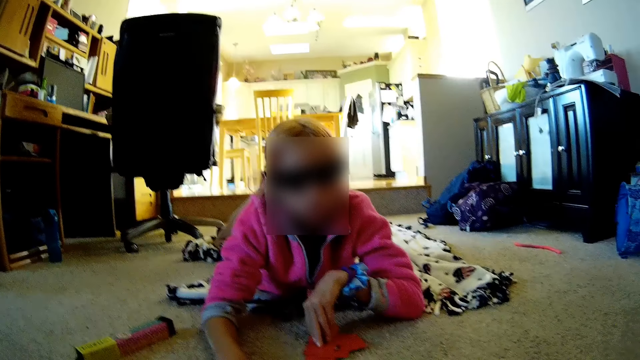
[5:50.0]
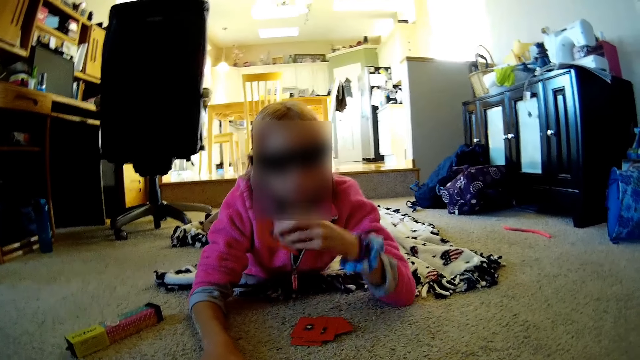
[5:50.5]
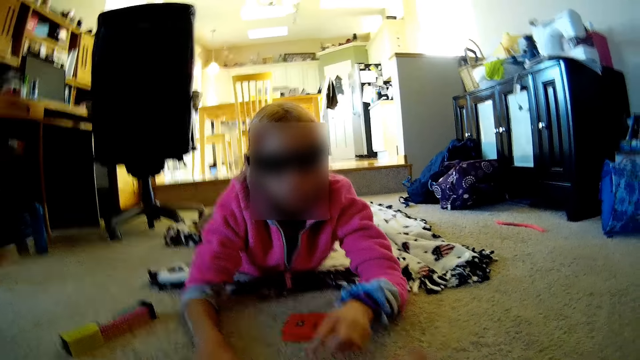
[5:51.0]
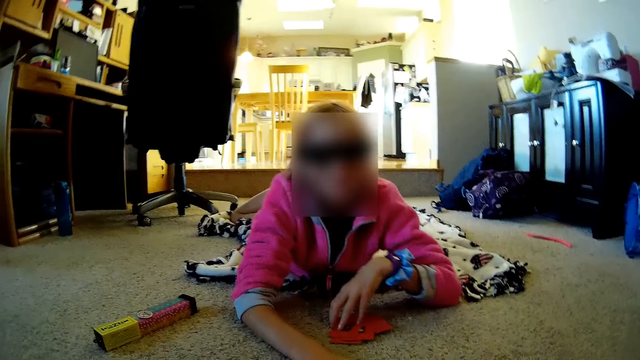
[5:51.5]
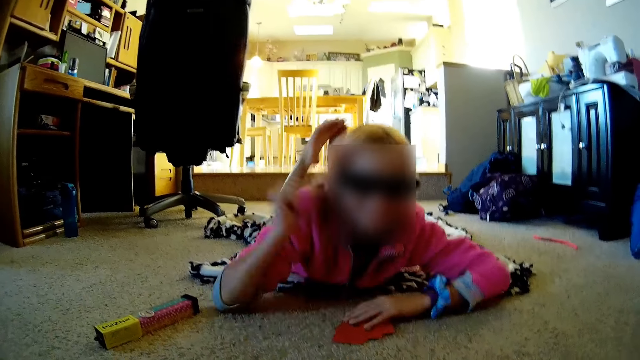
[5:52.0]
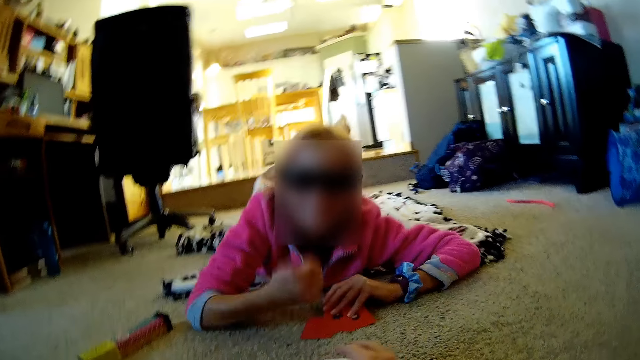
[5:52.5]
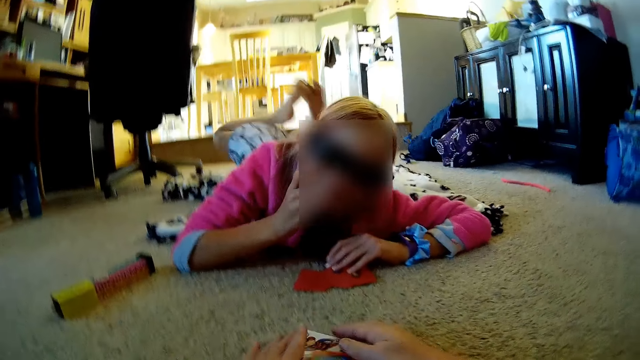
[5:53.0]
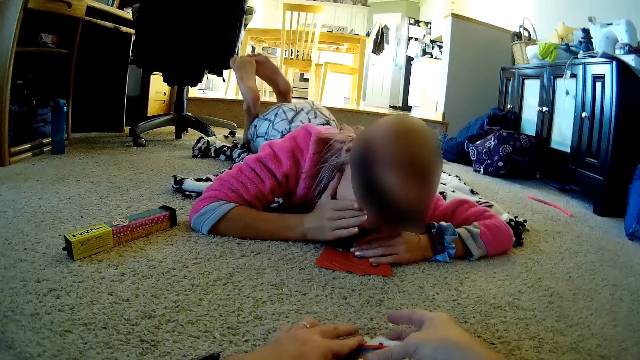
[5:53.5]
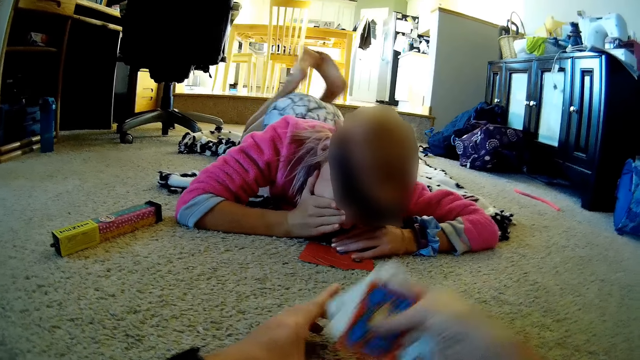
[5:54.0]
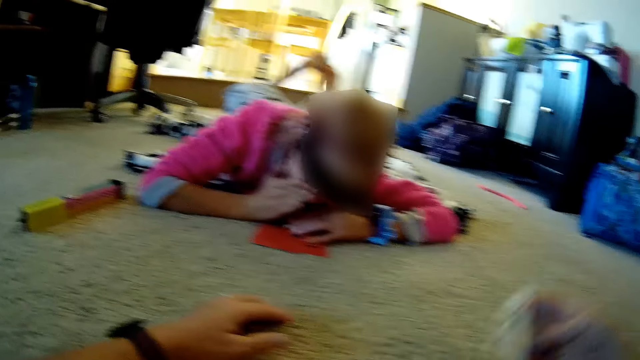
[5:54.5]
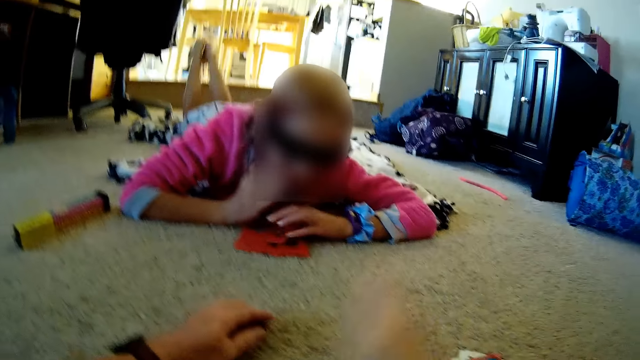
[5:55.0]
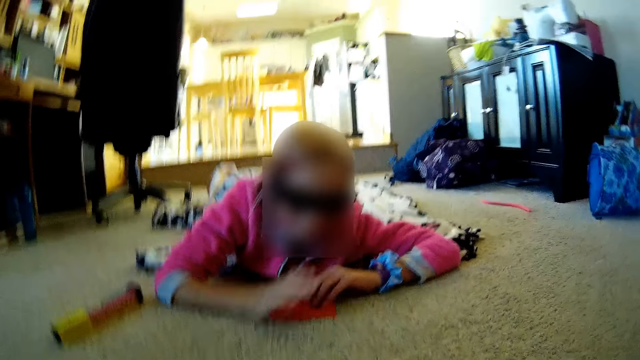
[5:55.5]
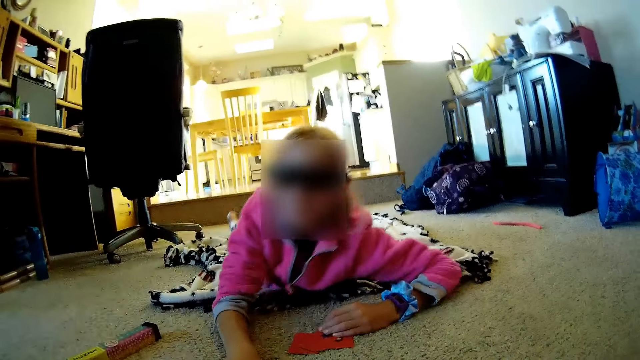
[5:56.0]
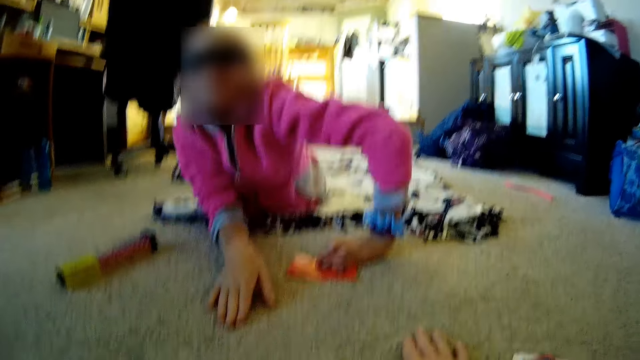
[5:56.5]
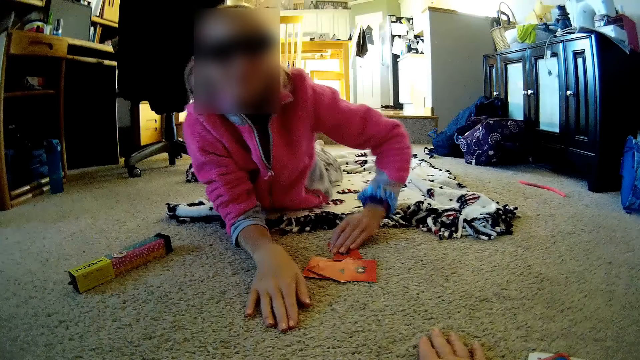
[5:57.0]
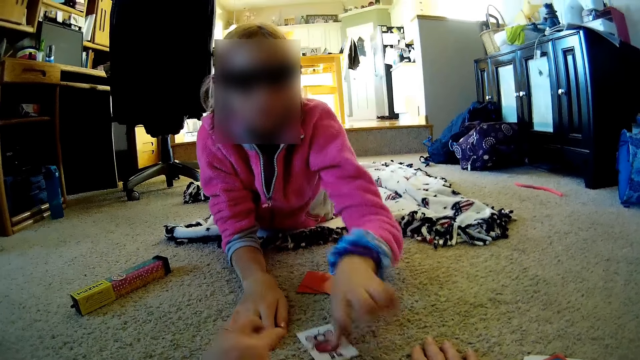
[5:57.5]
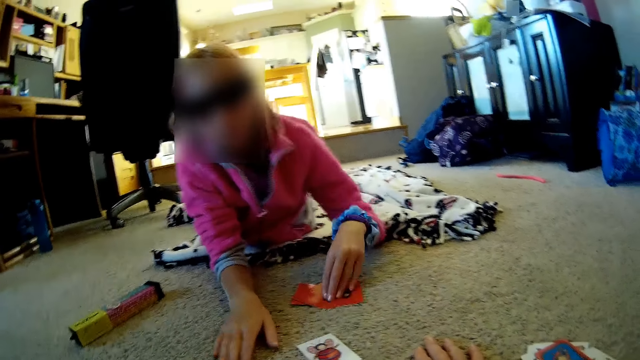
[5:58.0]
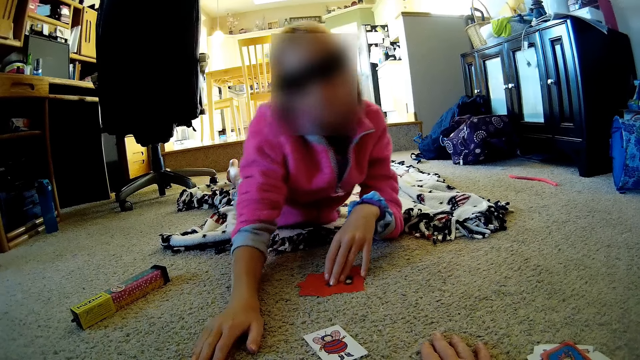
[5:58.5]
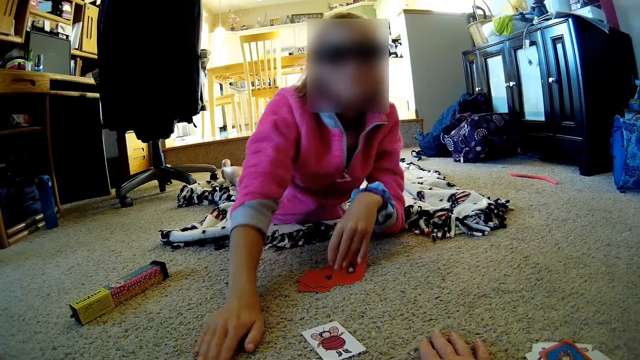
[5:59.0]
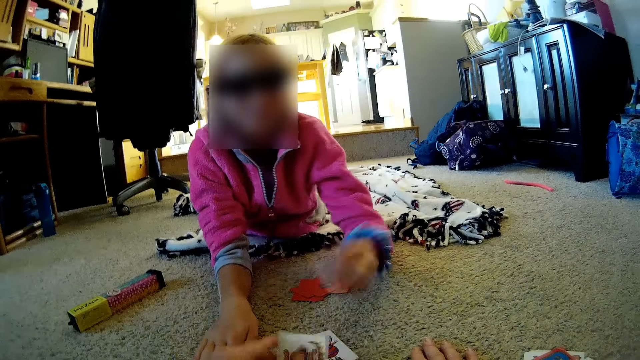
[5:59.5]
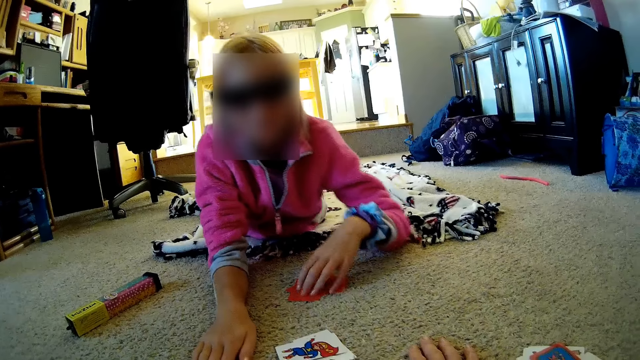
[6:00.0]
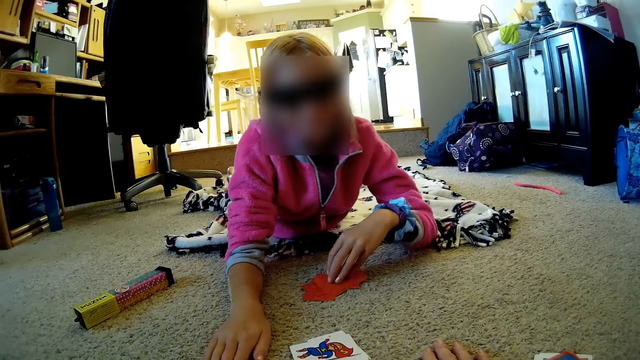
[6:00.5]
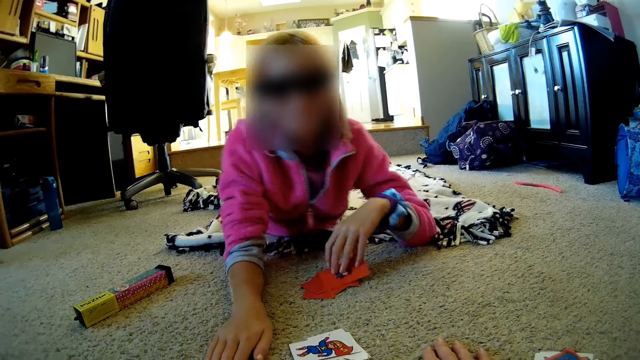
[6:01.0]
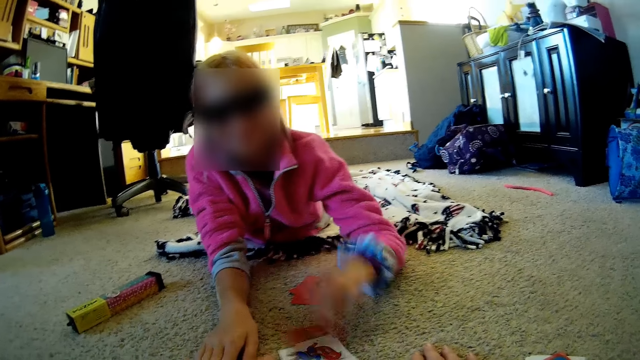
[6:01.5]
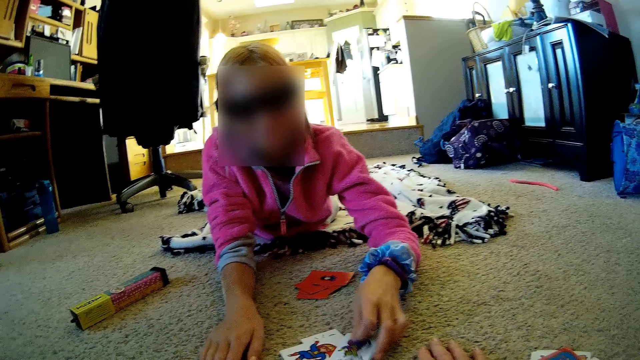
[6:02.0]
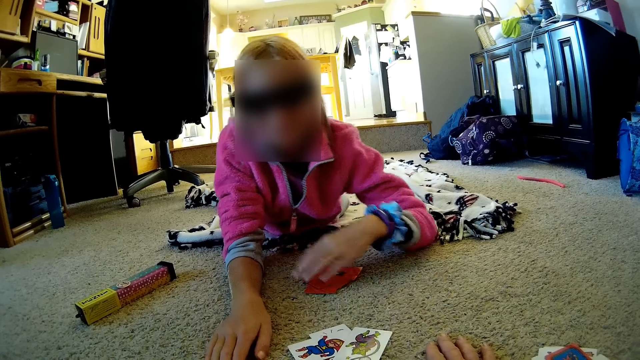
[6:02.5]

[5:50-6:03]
The lady picks a card, plays the card, taps the cards and shakes the hand. The camera wearer picks the cards from the floor. The lady lays the head on the hands. The camera wearer puts aside the cards on the floor. They shake the hand. They dialogue with the lady. The lady picks a card. She plays the card game with the camera wearer. The lady places a card. The camera wearer places a card. The lady holds a card and places a card.

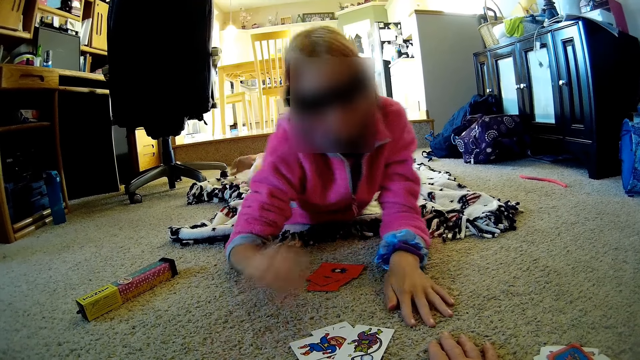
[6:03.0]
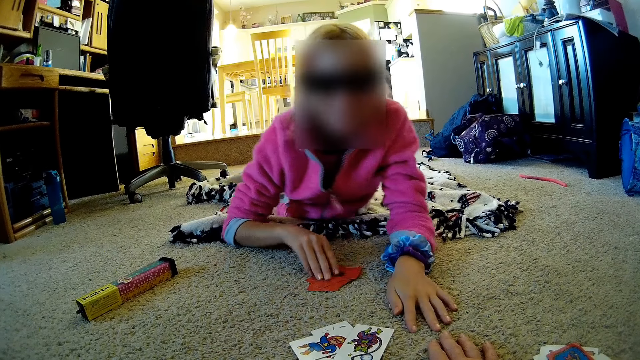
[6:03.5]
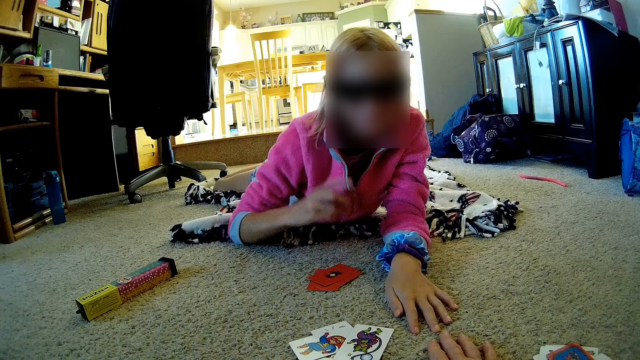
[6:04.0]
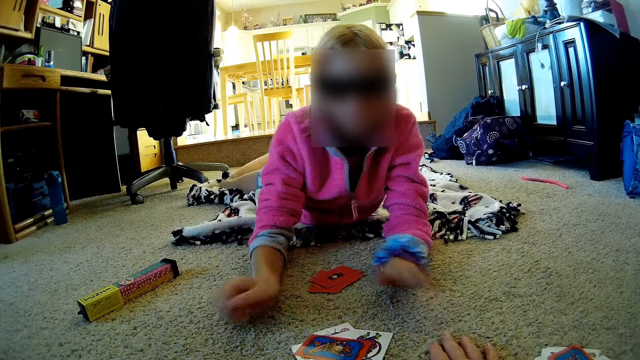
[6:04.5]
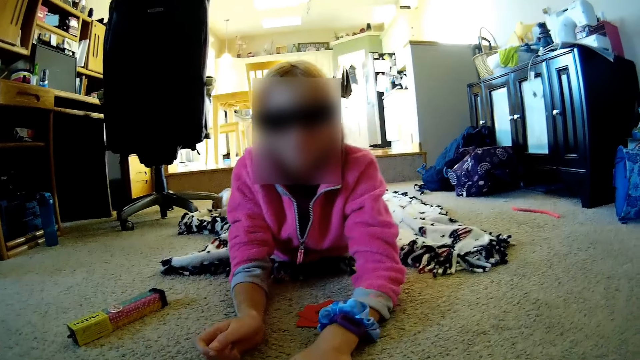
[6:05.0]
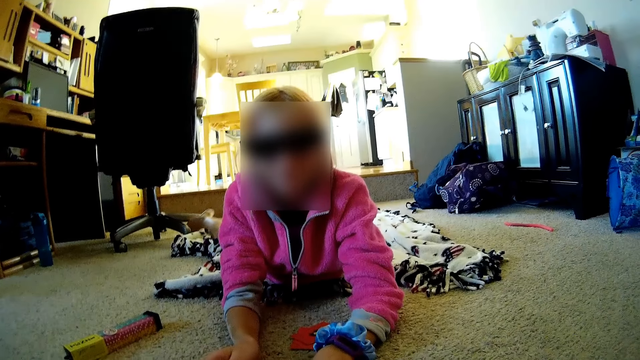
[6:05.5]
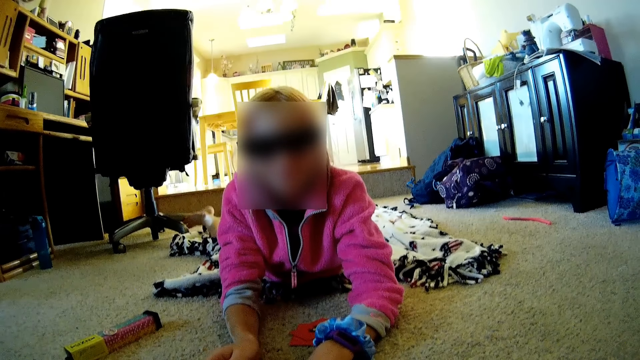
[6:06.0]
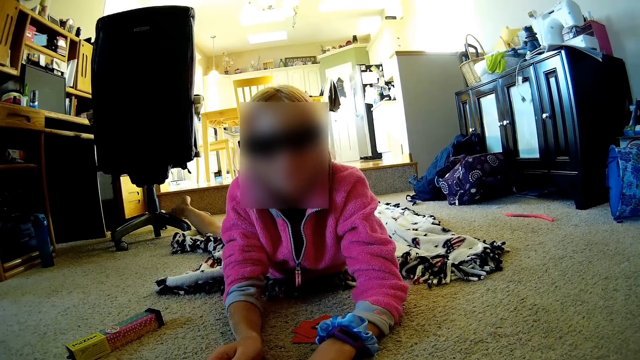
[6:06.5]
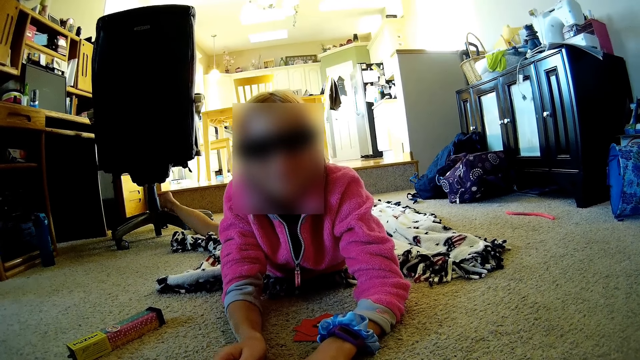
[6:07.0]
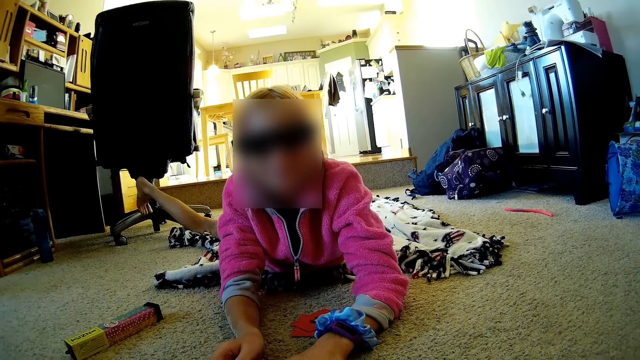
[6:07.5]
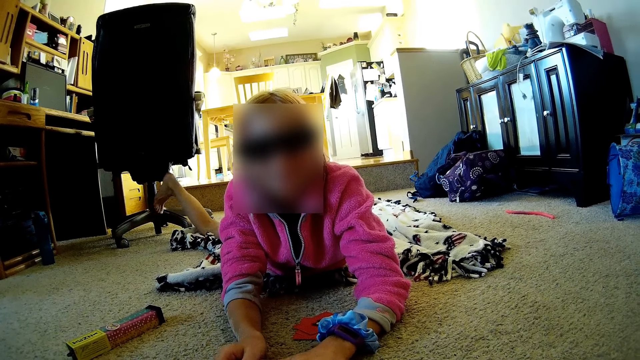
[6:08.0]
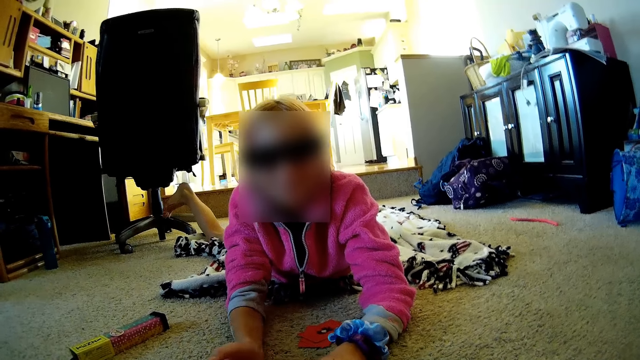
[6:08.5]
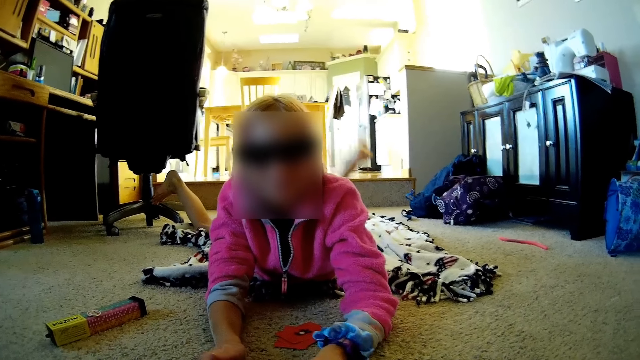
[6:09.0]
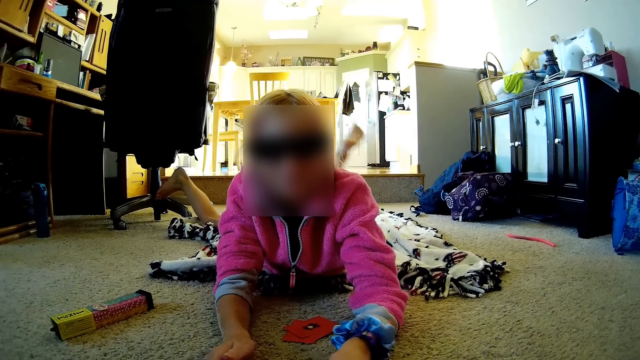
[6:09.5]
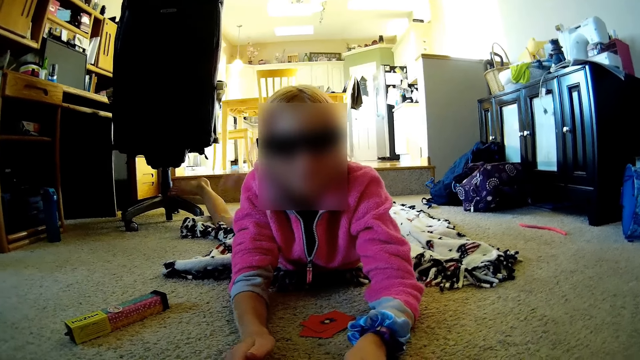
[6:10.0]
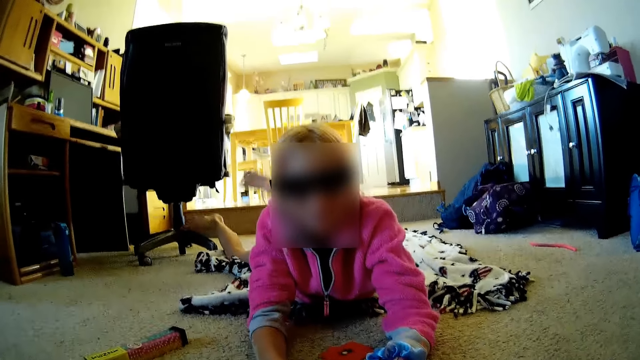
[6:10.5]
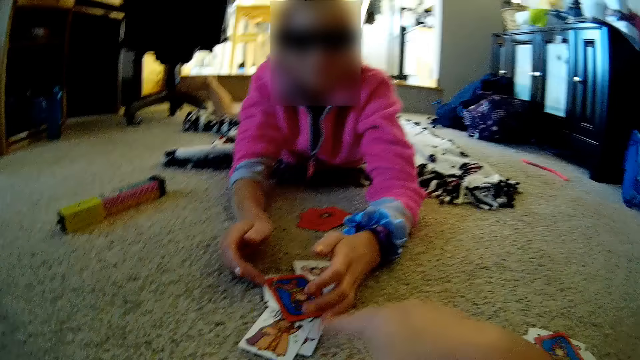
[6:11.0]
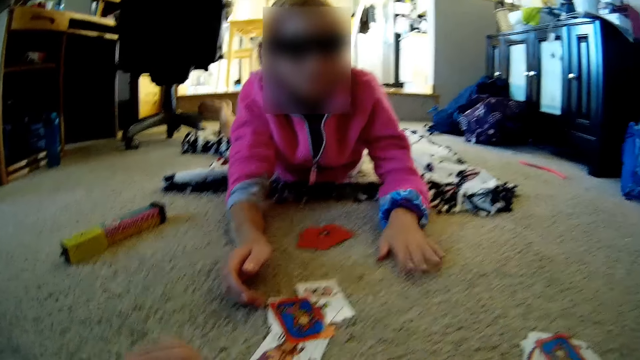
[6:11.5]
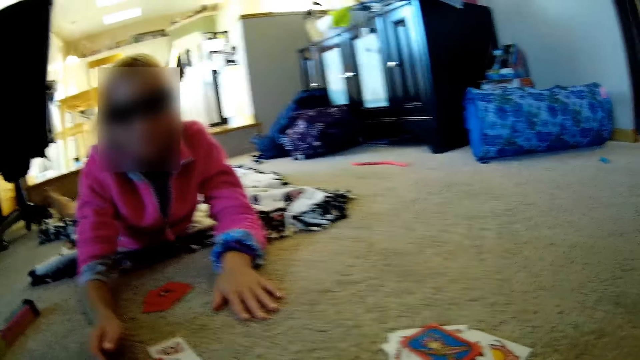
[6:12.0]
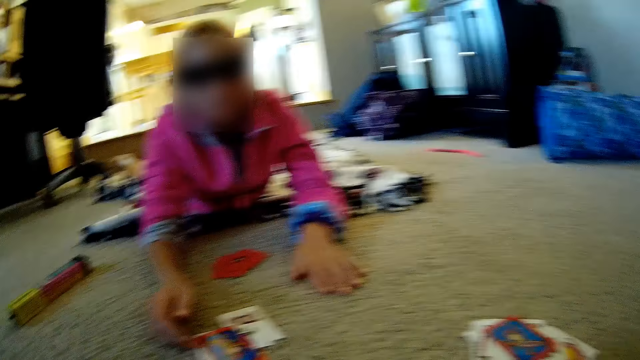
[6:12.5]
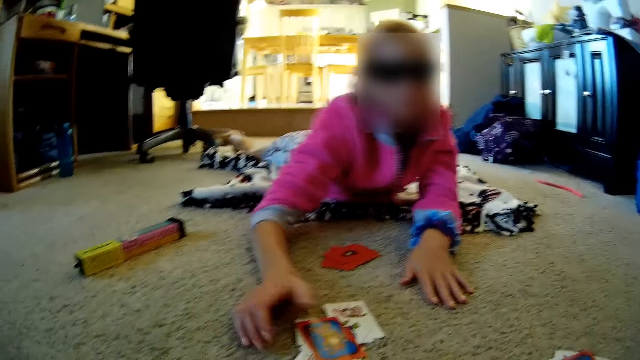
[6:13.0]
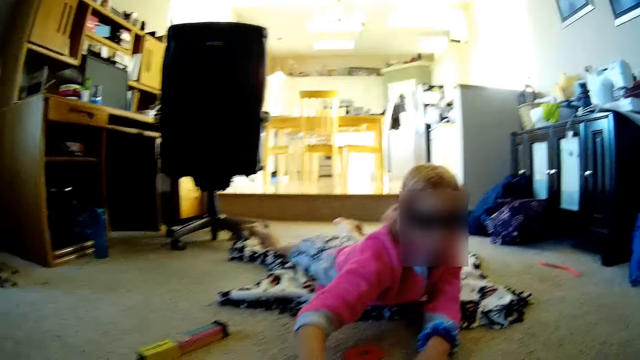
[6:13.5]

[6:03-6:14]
The lady places both hands on the floor, holds a card with the left, places a card and taps the cards. The camera wearer dialogues with the lady. The lady moves the hand from the cards.
